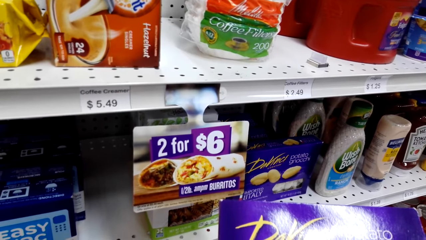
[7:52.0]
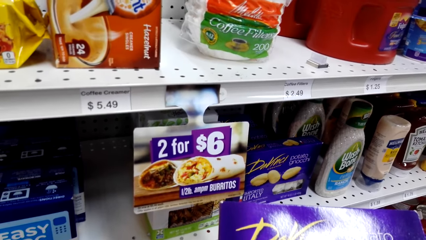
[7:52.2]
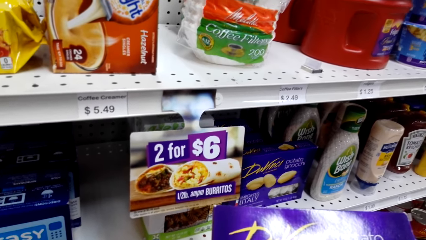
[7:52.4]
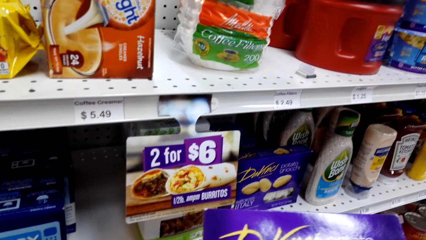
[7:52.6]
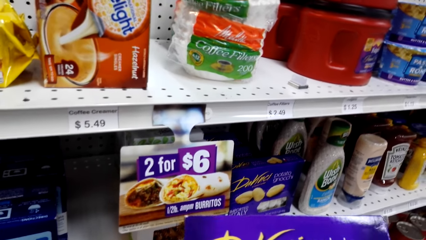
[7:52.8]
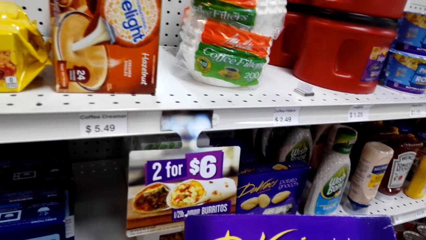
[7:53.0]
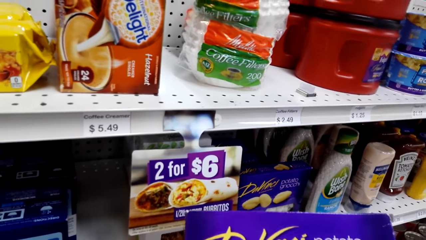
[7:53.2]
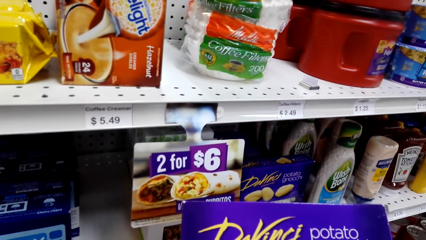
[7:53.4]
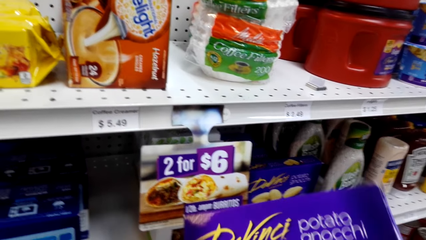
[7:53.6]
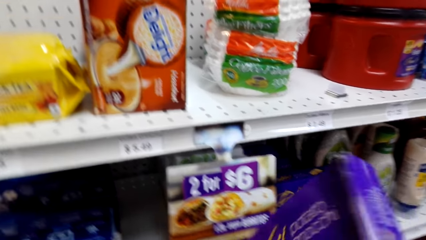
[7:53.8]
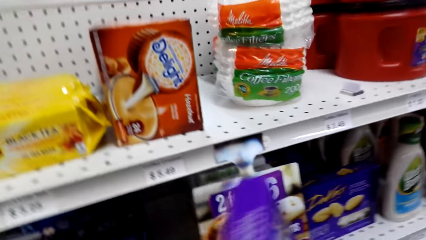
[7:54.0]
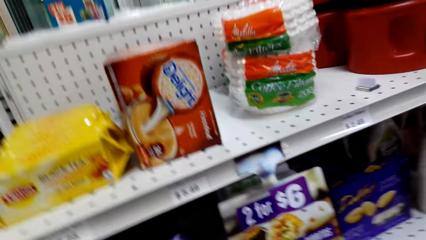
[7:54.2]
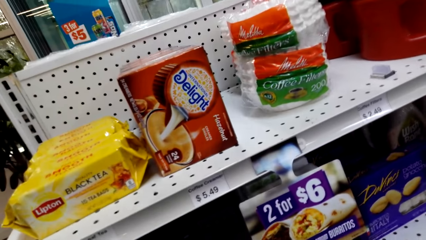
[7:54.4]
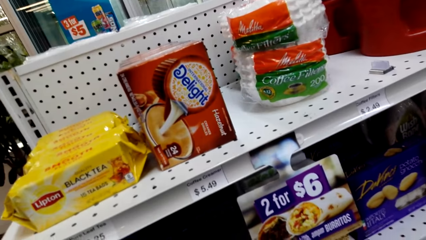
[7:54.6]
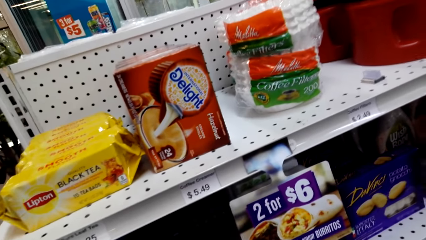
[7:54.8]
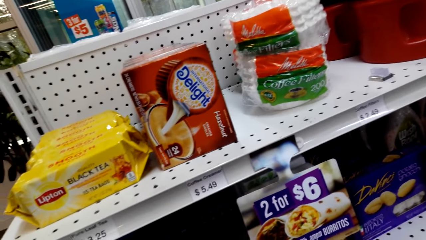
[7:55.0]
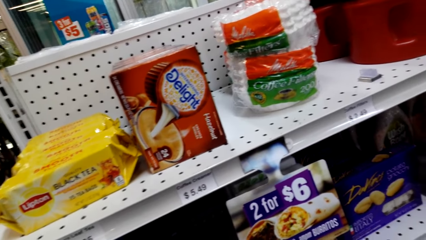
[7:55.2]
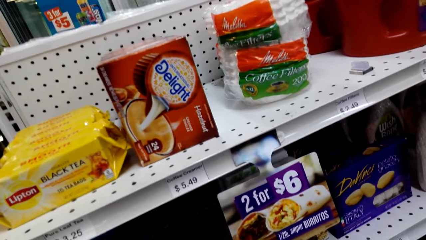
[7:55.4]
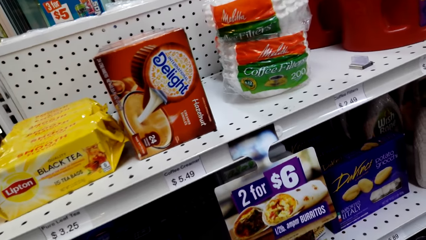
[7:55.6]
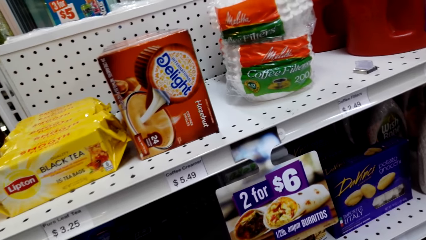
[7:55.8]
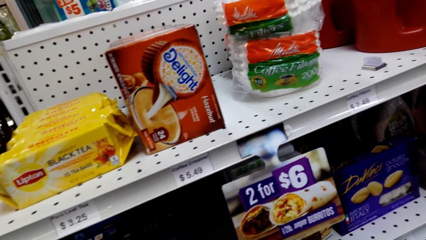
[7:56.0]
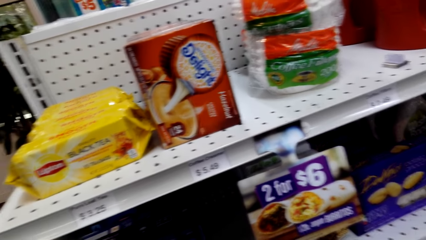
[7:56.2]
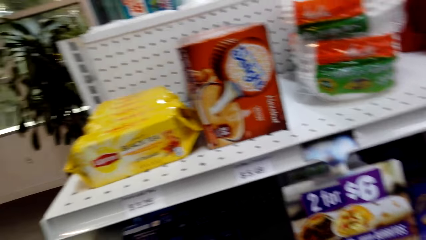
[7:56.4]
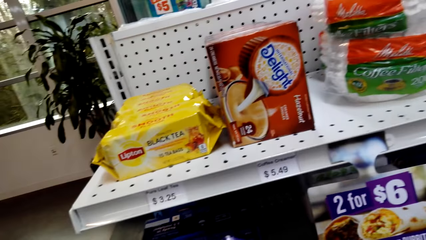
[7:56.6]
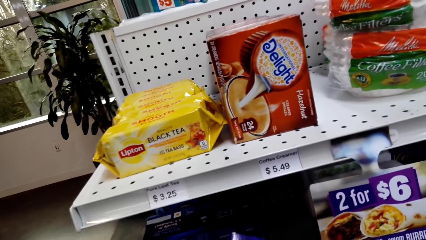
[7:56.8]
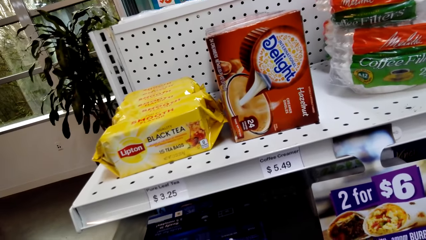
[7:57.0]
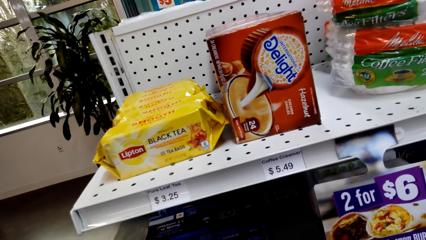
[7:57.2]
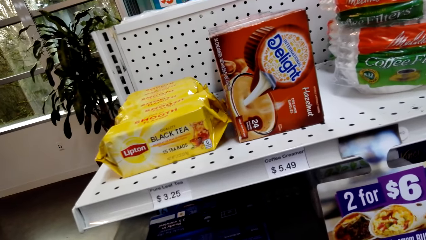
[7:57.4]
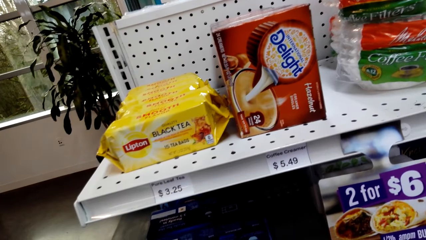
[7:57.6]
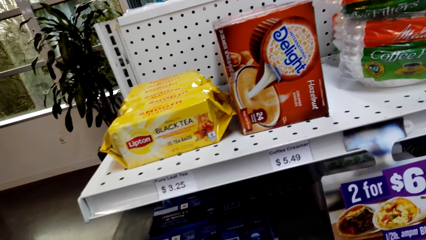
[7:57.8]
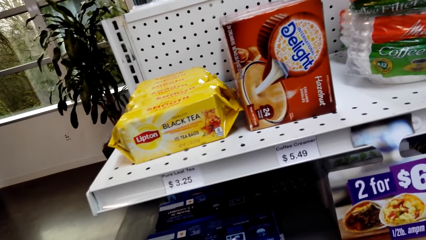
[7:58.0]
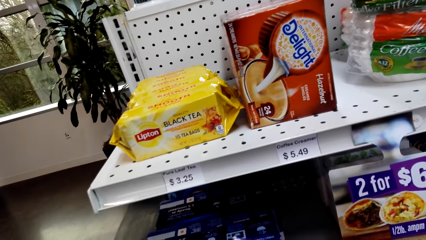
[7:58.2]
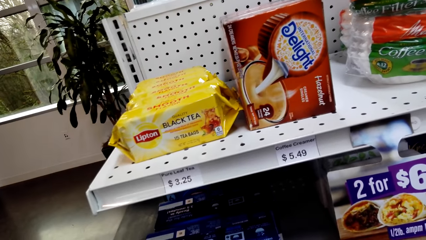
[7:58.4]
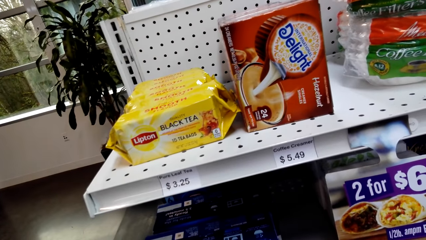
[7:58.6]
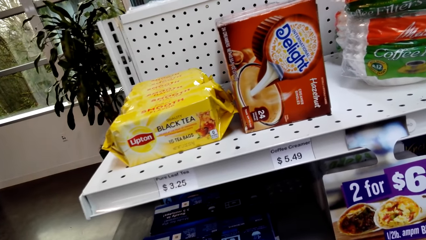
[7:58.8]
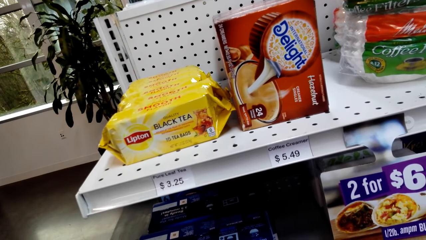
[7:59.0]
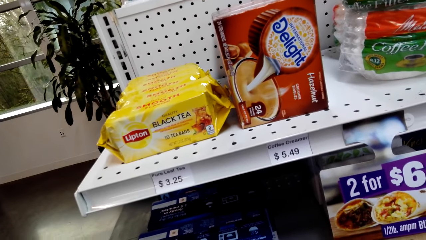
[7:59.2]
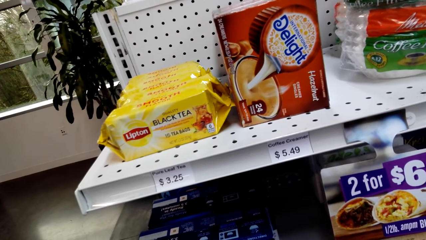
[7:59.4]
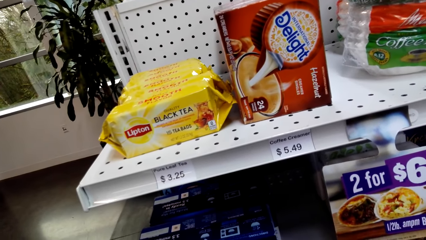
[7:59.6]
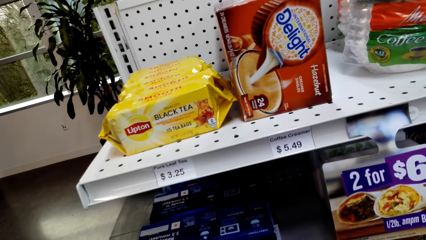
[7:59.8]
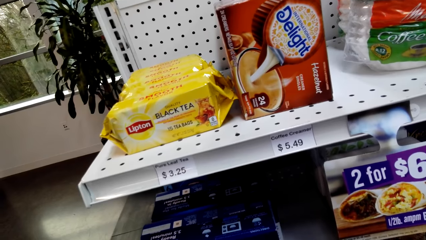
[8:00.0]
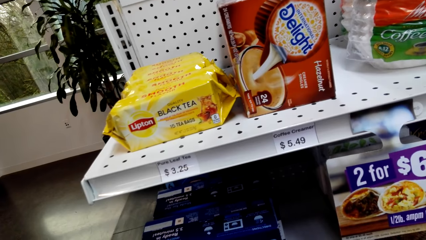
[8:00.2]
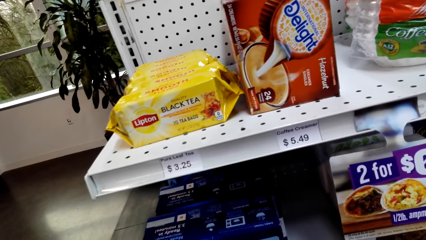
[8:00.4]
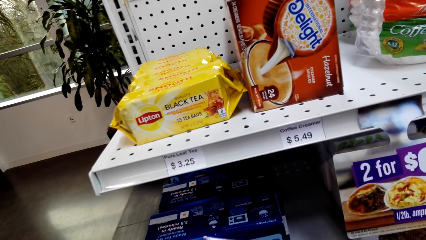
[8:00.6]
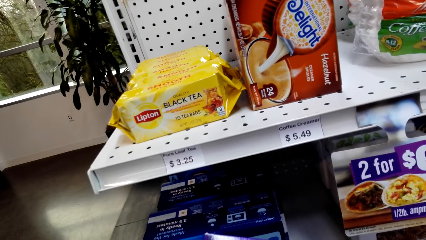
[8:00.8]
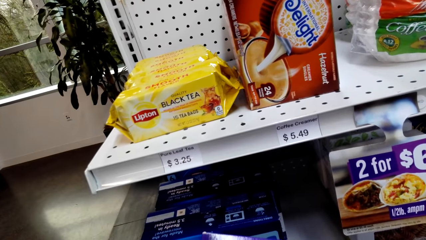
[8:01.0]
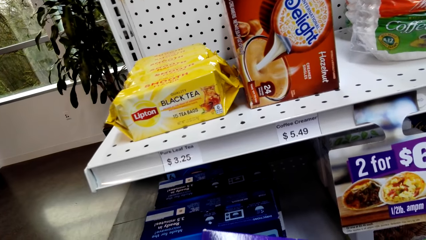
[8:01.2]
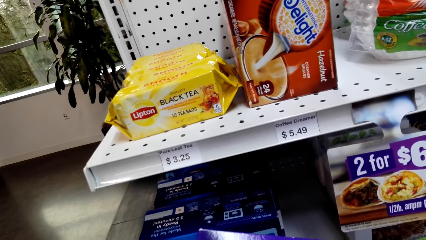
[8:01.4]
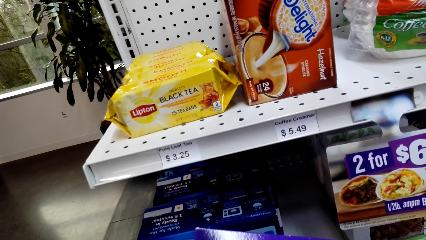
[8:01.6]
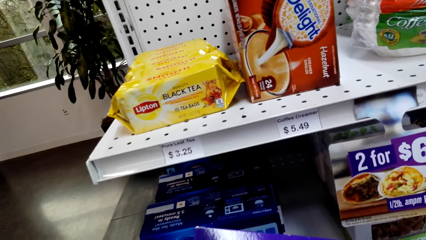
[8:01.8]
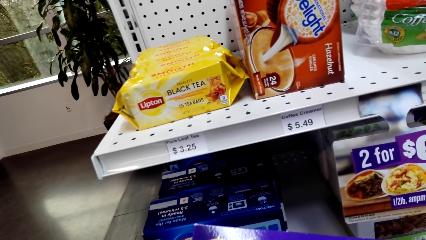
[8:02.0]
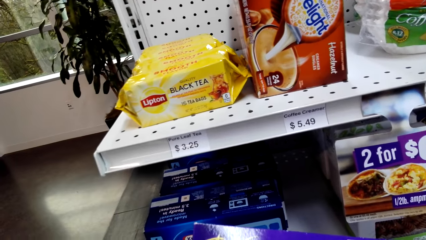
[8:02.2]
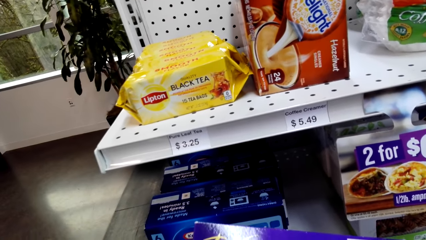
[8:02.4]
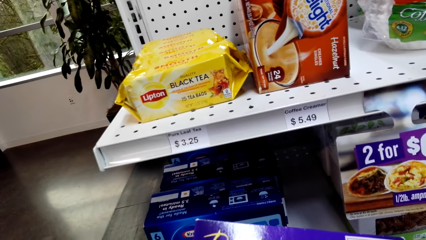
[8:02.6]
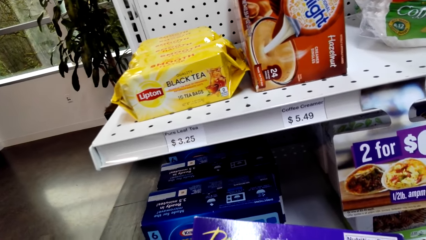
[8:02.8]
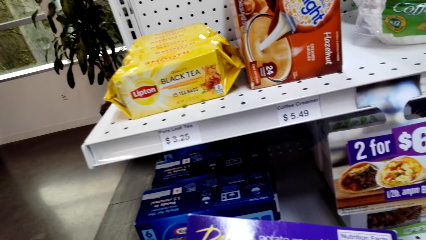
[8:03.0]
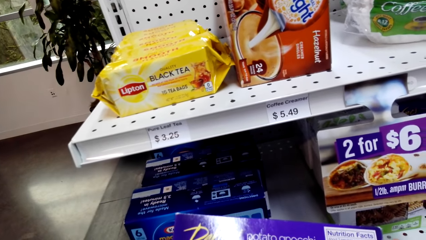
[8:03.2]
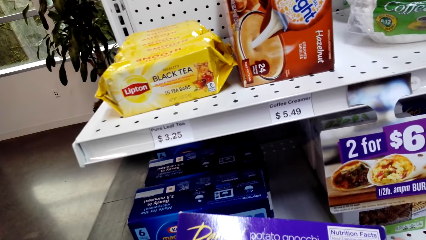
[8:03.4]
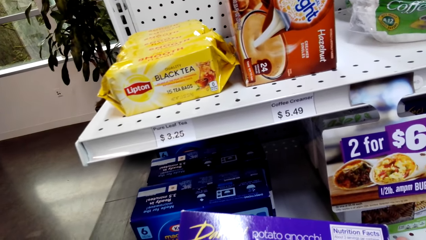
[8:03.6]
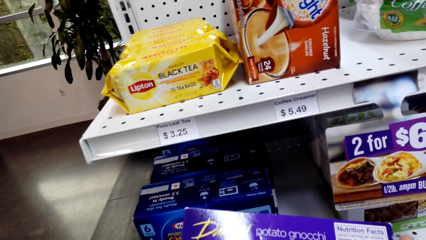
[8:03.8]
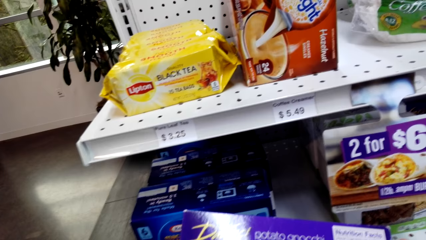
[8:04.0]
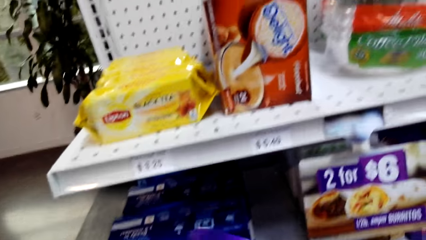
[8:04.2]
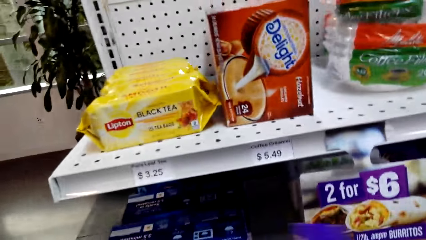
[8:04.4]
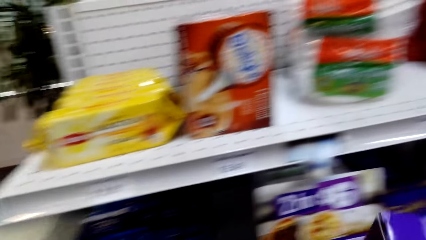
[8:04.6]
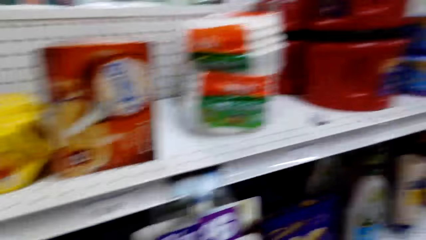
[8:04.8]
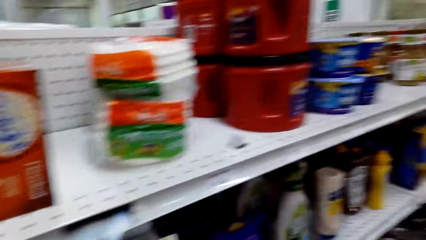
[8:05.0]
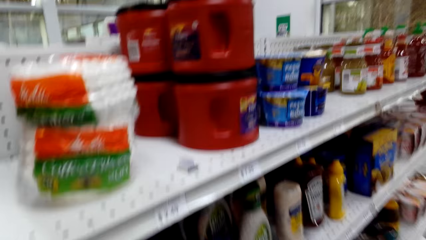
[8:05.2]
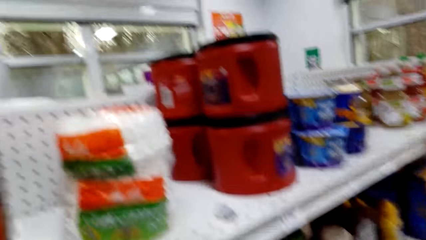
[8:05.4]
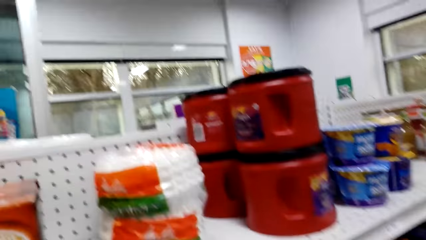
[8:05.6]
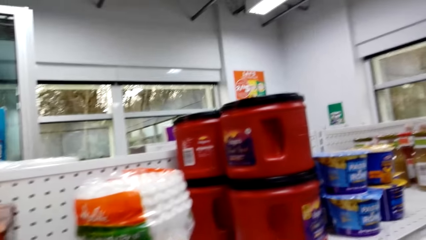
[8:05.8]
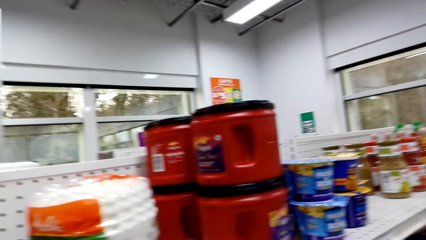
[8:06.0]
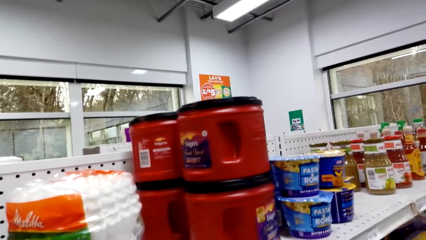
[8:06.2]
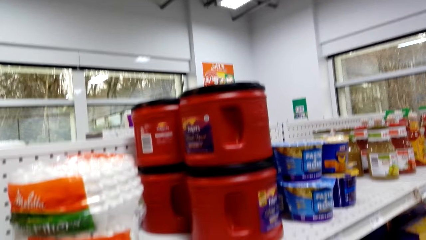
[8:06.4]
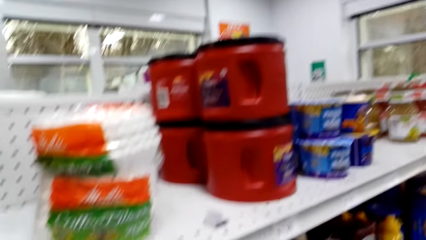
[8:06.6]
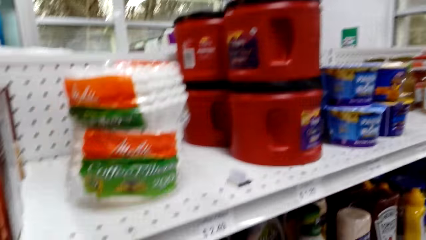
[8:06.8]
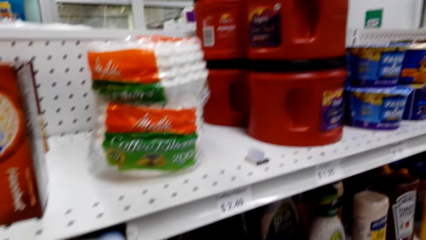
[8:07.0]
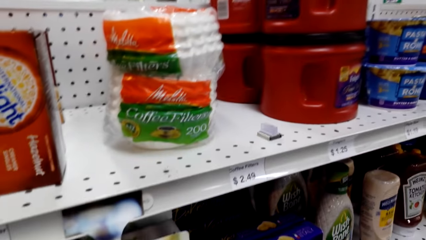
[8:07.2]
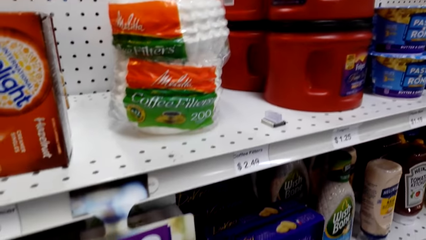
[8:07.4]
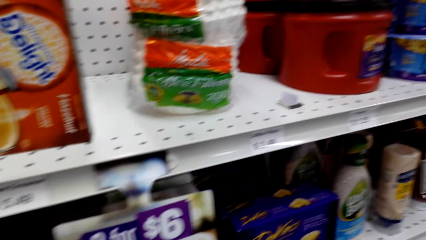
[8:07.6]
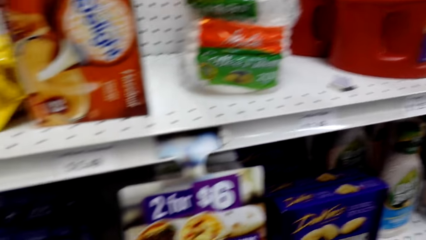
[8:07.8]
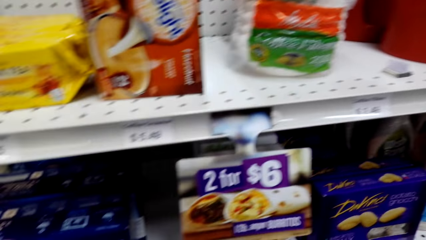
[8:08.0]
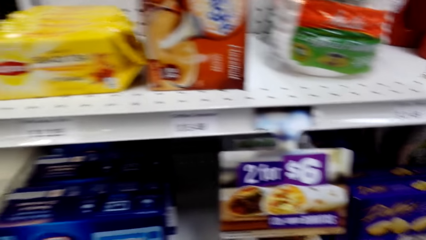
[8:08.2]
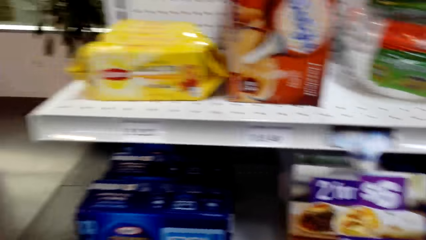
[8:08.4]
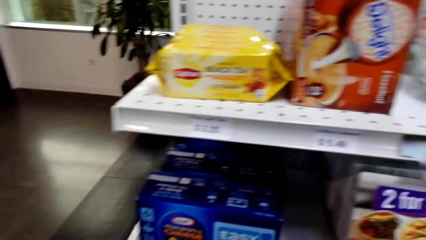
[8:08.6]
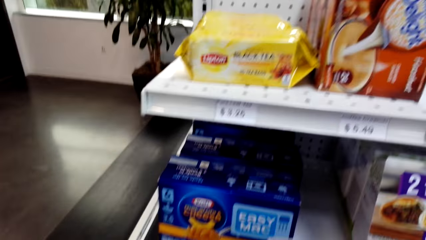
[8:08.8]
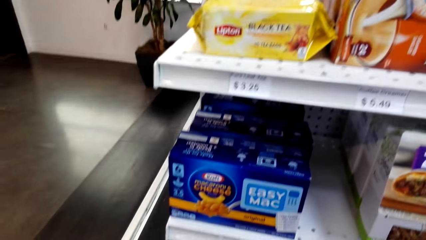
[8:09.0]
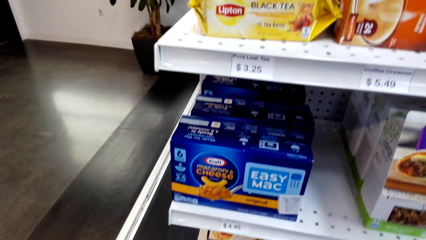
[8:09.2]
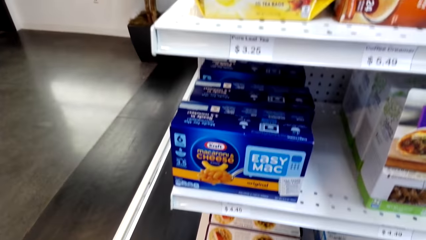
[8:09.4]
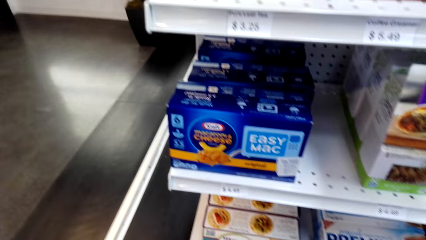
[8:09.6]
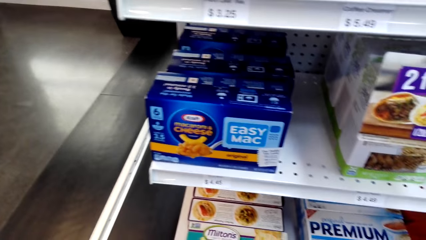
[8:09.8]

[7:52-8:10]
The camera wearer looks around a supermarket. They look at the products in the shelf. They look at a packet of something. They walk around the supermarket. They look at the products in the shelf.
